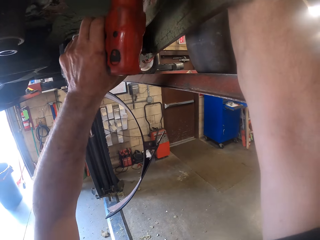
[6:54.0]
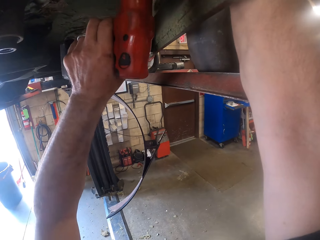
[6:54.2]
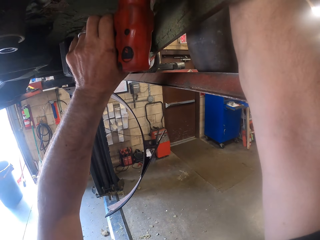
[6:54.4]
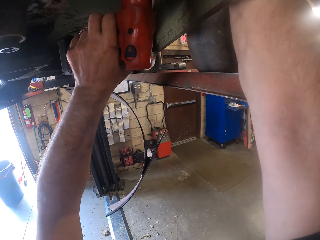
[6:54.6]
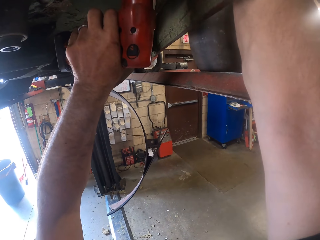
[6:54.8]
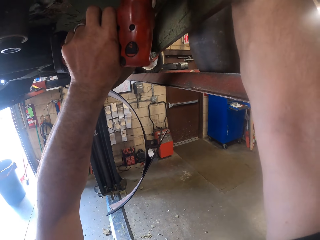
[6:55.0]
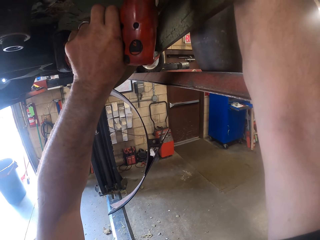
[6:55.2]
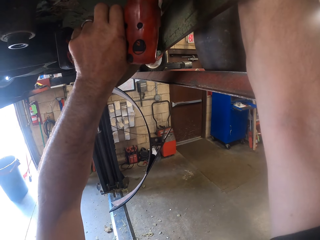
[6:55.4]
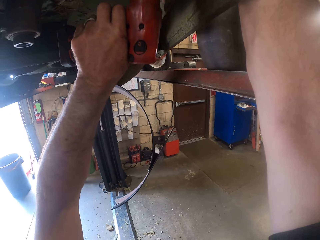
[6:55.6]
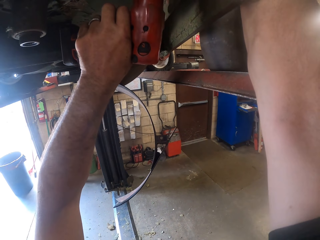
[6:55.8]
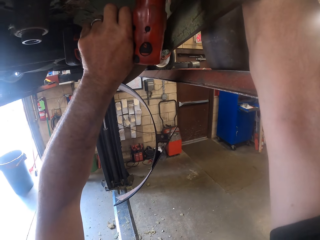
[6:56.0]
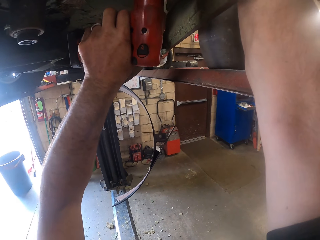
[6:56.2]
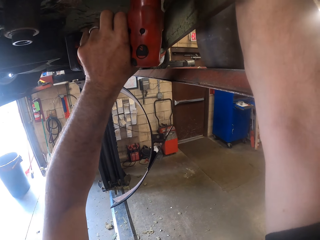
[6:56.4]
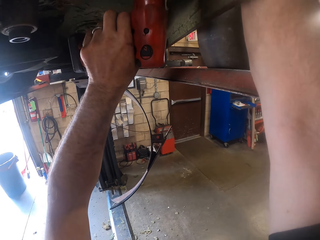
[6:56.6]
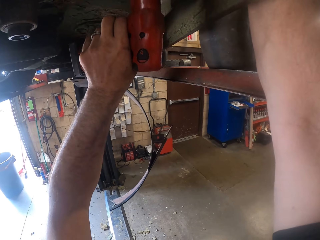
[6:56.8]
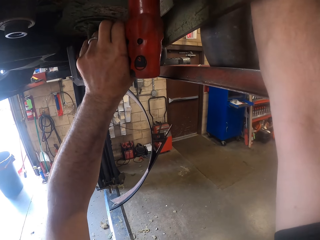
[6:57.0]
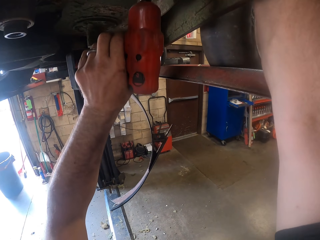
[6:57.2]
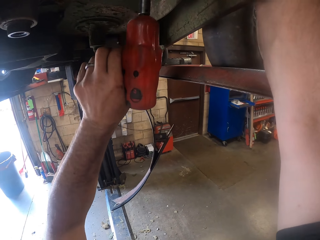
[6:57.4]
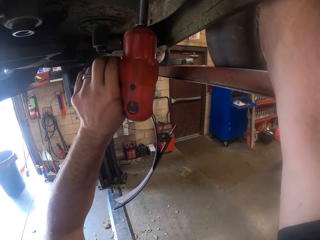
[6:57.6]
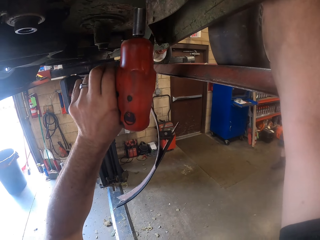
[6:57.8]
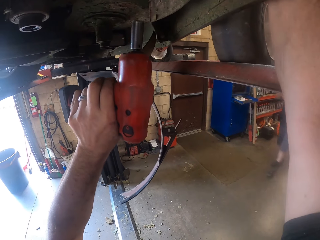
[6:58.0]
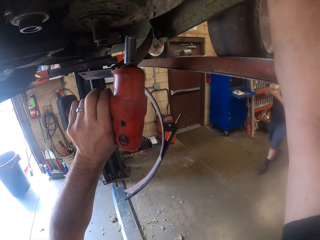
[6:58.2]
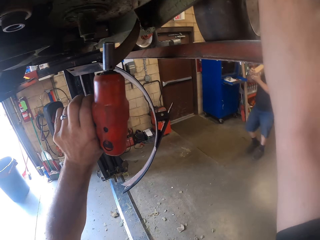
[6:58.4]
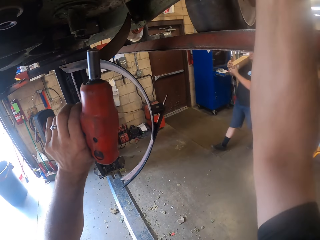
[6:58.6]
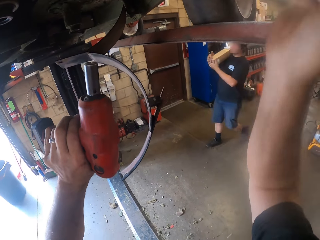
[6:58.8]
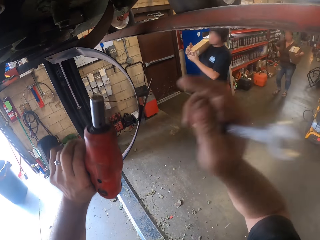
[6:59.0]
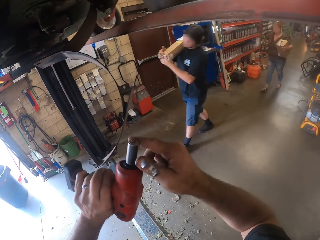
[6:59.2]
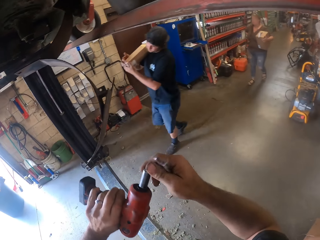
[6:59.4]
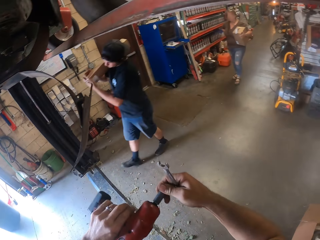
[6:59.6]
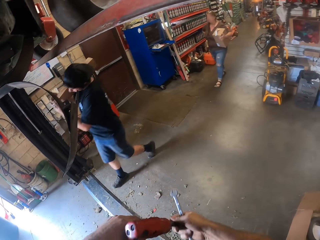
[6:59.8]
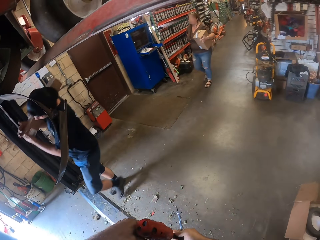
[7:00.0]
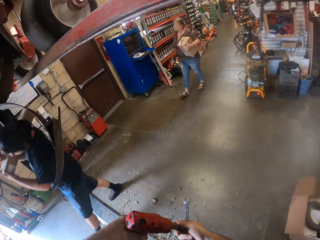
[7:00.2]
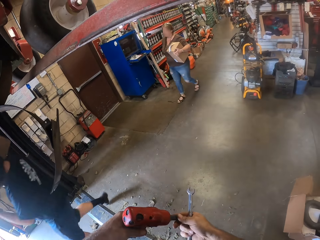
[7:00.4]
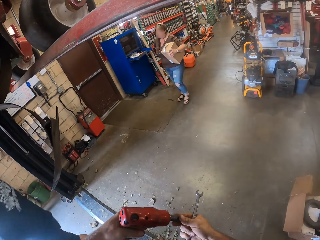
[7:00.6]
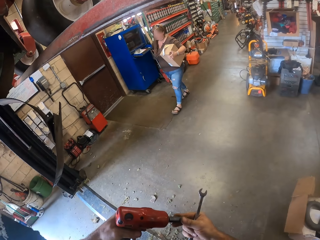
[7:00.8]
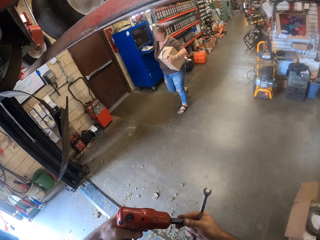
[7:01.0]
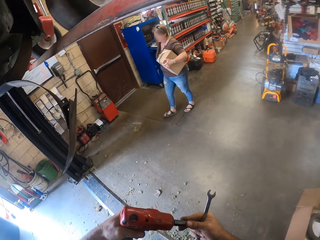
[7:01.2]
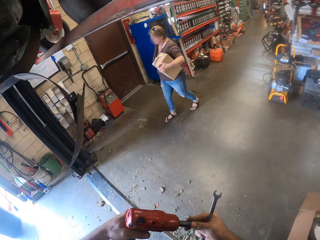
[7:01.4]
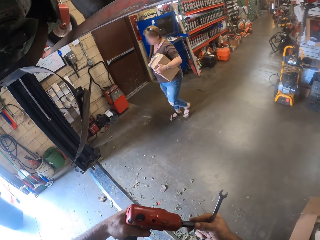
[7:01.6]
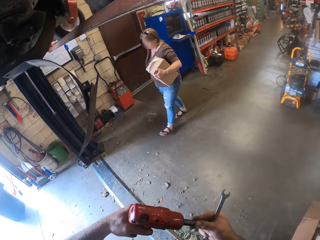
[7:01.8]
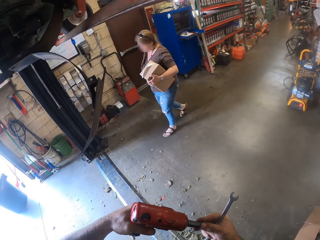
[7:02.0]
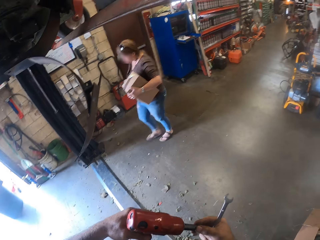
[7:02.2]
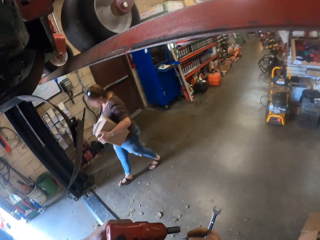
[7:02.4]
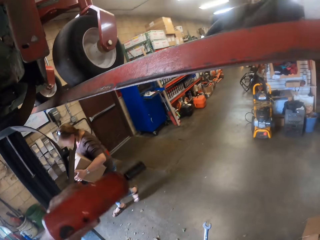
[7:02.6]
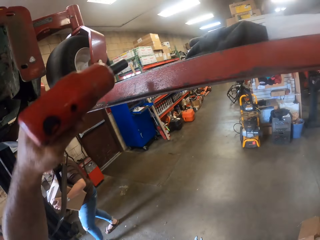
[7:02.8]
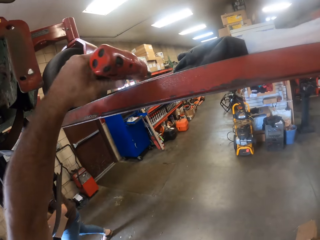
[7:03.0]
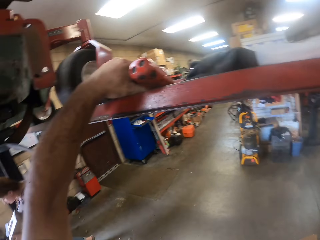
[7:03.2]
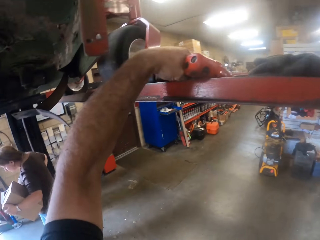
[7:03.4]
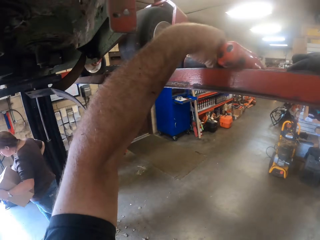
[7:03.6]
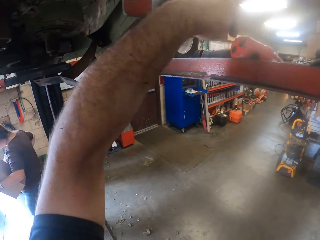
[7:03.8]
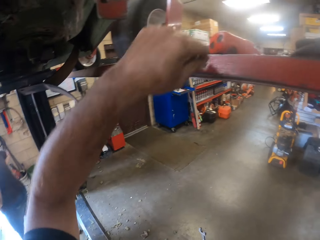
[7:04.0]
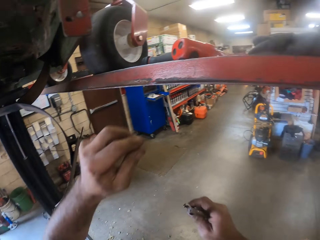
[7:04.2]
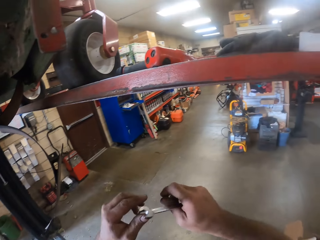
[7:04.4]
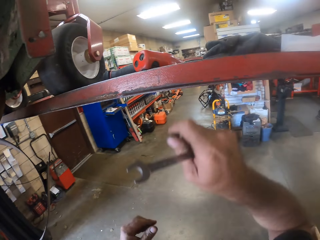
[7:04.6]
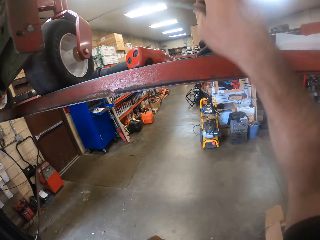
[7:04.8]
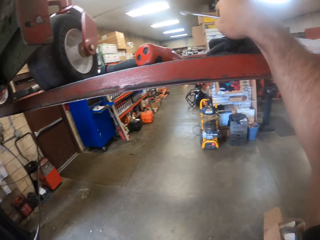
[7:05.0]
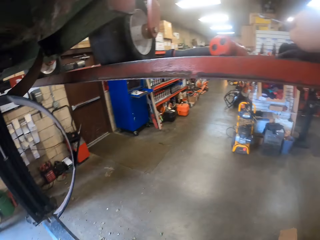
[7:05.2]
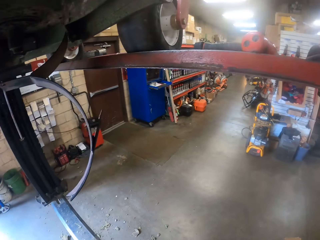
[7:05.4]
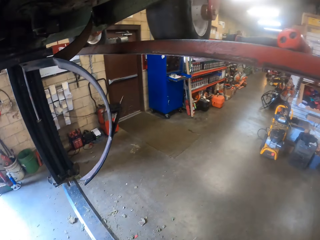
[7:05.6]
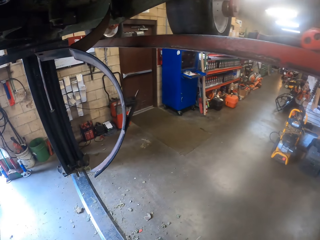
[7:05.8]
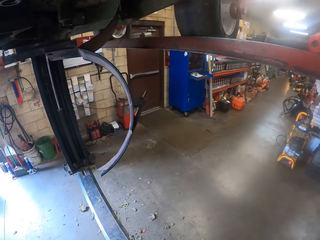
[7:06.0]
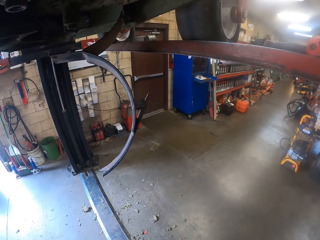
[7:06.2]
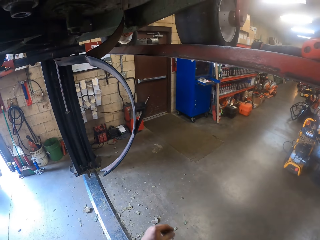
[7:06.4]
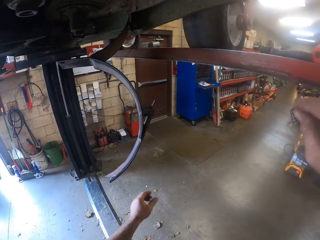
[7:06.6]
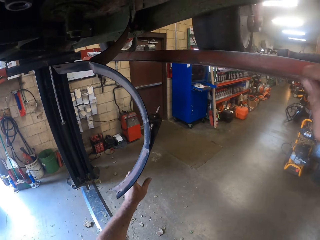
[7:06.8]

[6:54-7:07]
The camera wearer tightens a bolt on the part underneath the lawn mower with the combi drill in his left hand. He drills the metal. He removes the combi drill from the part underneath the lawn mower and removes the spanner from the part underneath the lawn mower. A man walks in the garage. The camera wearer adjusts the bolt extractor on the combi drill with his right hand. A woman walks in the garage. The camera wearer drops the combi drill on the rail of the car lifter and drops the spanner on the rail of the car lifter.

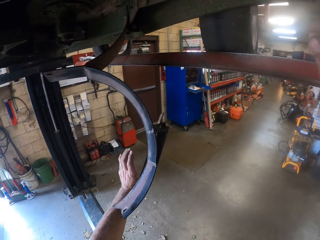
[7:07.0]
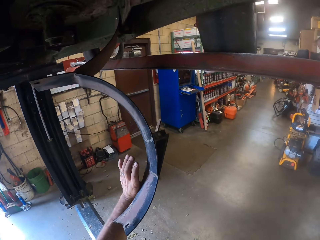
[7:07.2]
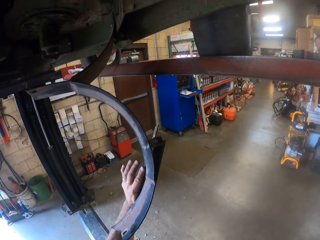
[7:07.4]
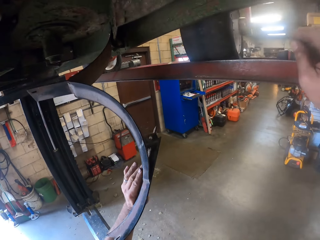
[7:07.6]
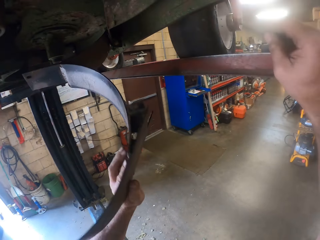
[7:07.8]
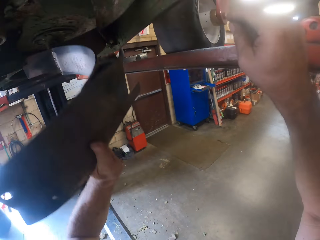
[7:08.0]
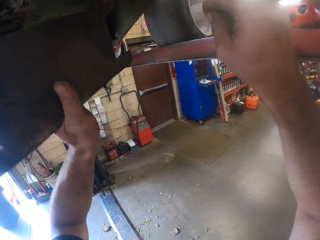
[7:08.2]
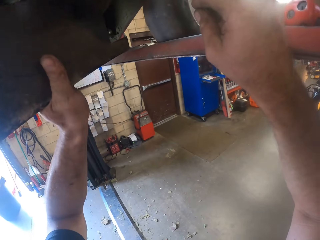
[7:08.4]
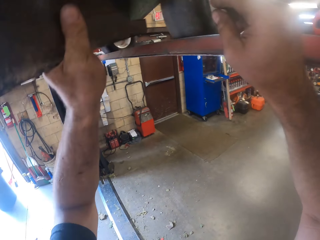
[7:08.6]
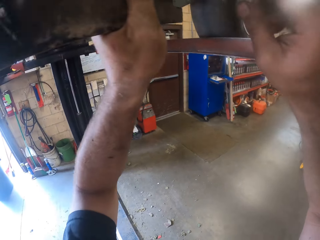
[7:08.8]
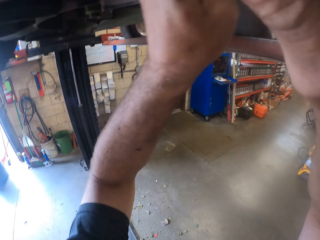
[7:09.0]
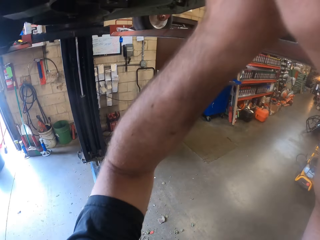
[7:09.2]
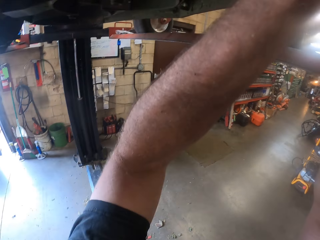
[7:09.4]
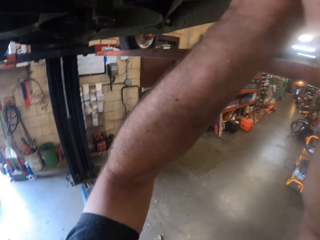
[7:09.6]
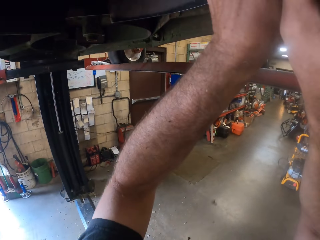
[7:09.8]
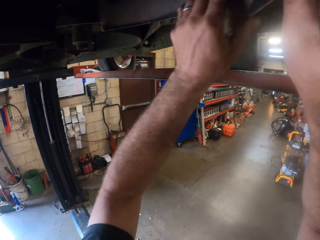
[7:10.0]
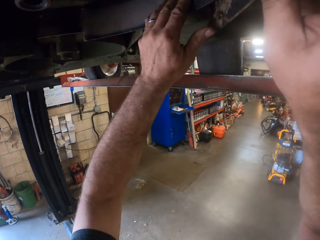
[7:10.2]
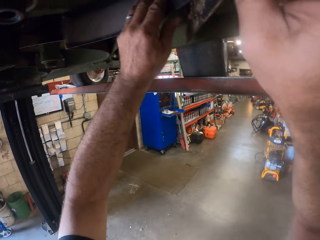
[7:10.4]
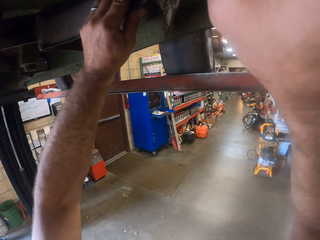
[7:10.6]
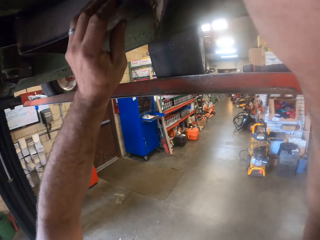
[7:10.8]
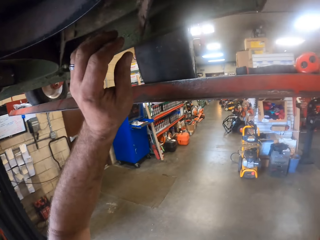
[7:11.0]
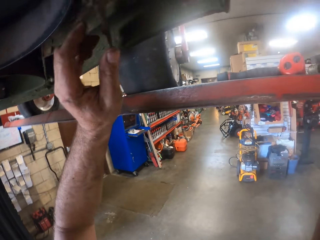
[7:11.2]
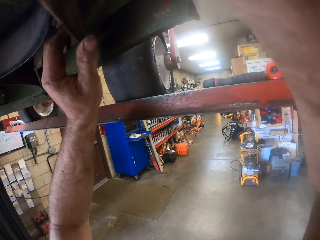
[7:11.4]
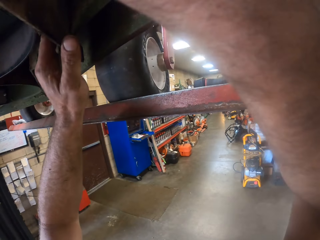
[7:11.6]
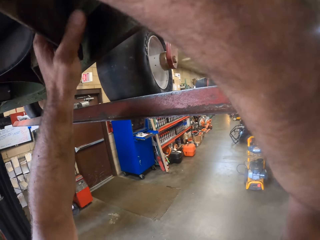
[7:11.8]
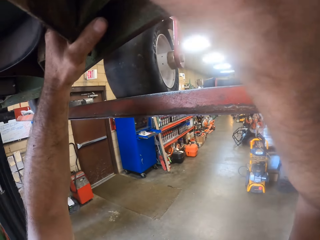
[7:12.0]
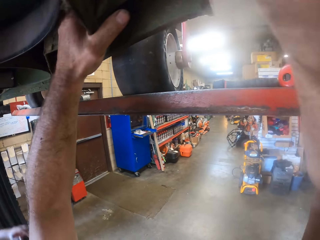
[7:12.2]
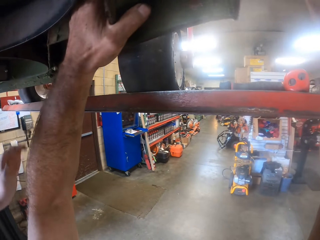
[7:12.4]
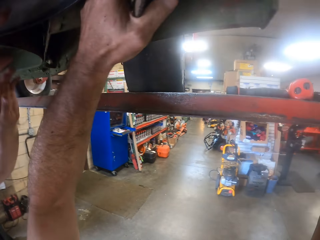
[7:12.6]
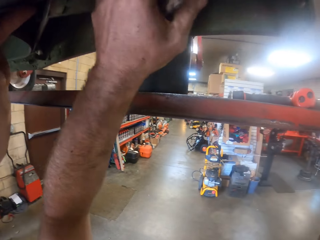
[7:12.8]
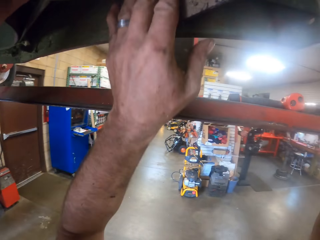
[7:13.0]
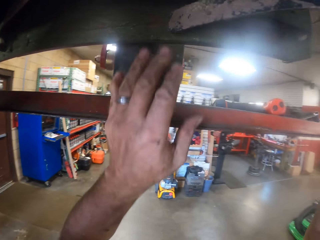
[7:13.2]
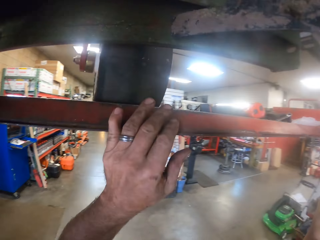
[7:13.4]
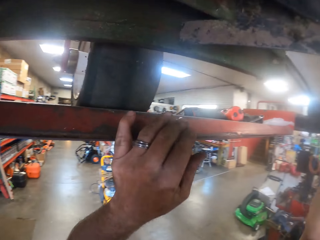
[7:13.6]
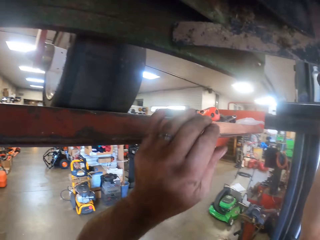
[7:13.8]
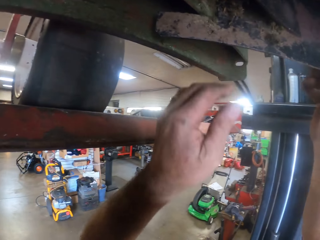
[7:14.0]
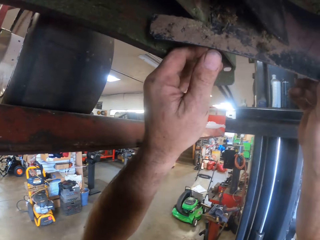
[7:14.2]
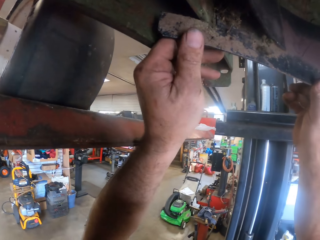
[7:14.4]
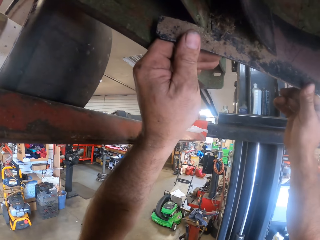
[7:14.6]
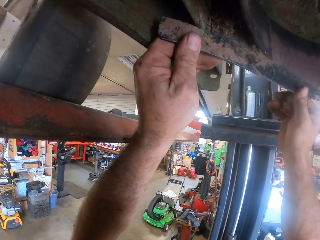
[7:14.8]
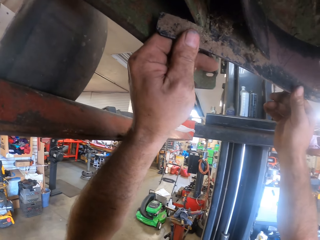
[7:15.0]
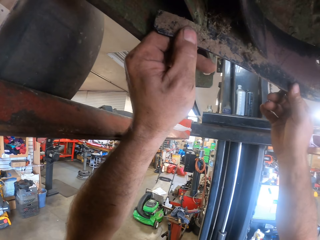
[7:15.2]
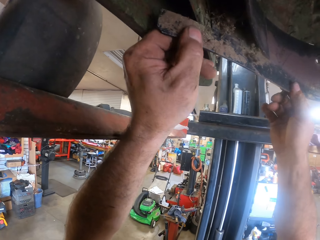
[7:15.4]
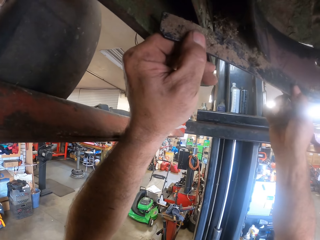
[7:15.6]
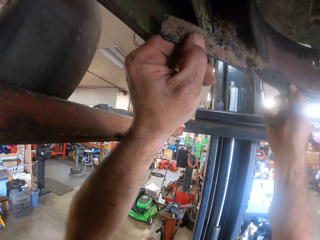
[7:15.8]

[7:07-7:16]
The camera wearer holds the bottom of the vehicle. They fix a part underneath the lawn mower. A man assists the camera wearer with his task. The man holds the bottom of the vehicle. The camera wearer repairs underneath the lawn mower with both hands. They tighten the bottom of the vehicle.
